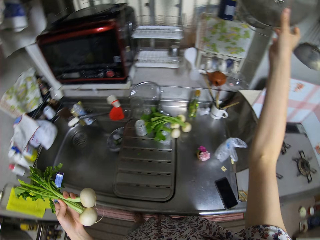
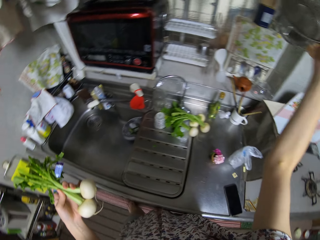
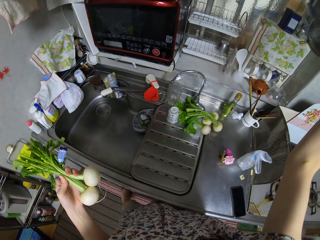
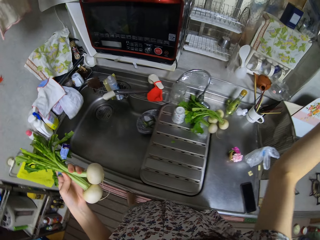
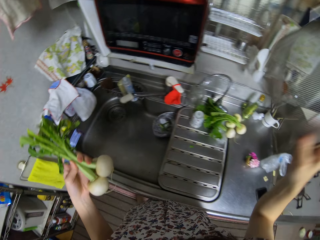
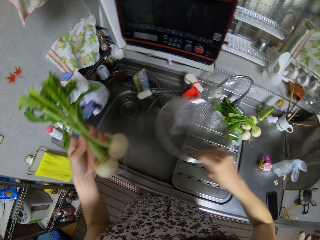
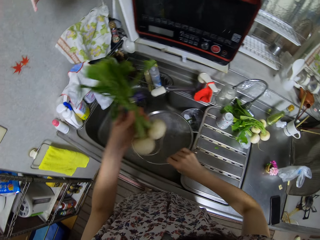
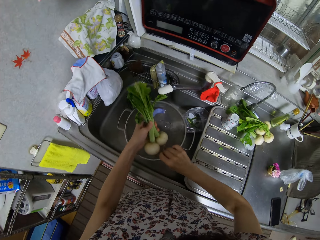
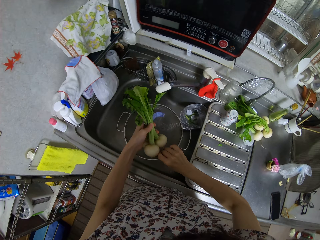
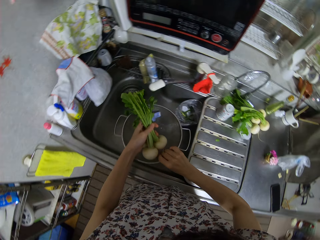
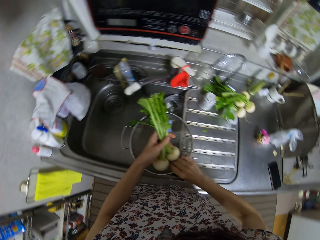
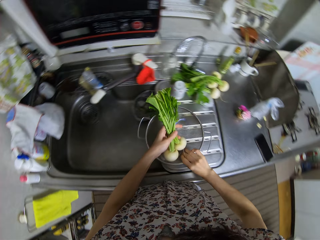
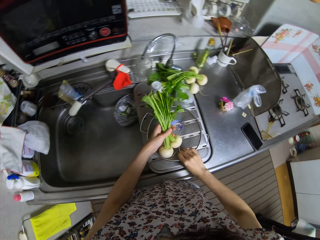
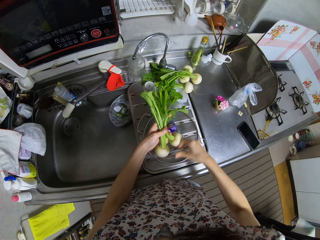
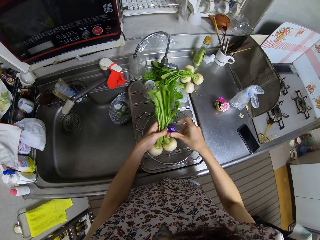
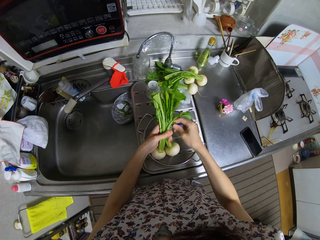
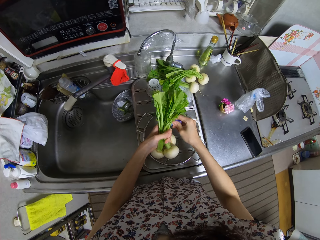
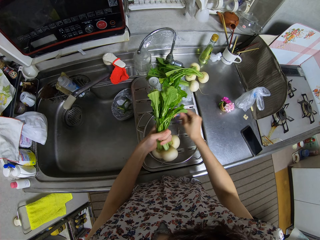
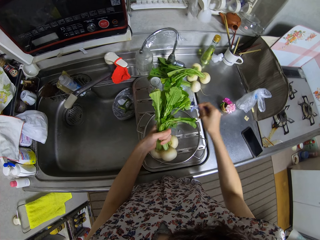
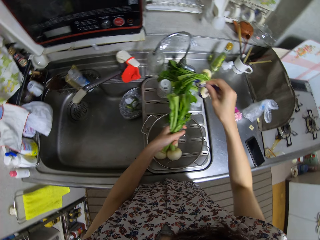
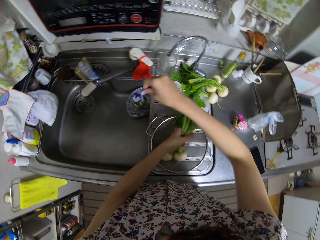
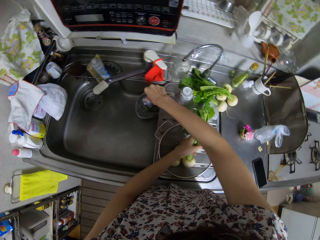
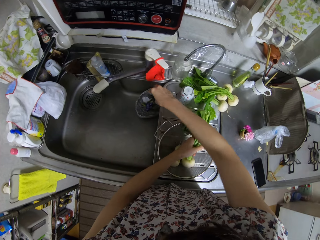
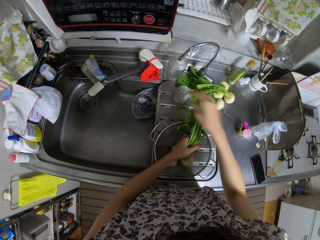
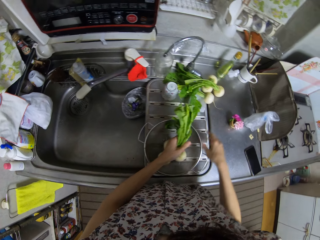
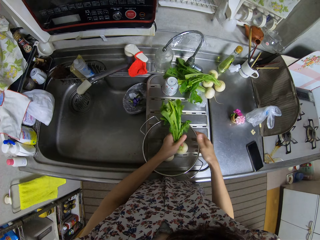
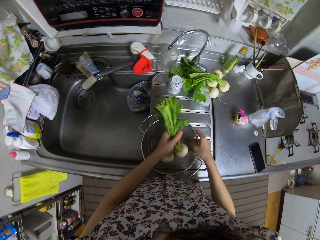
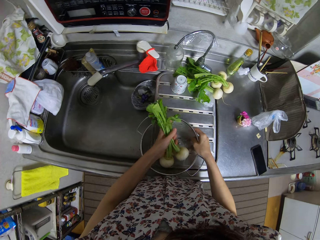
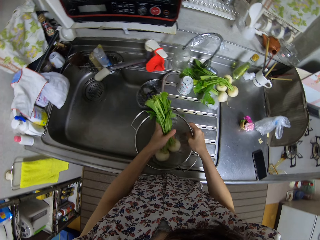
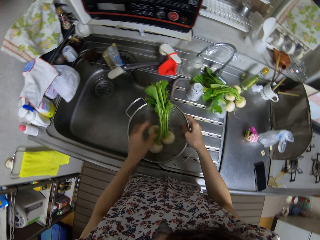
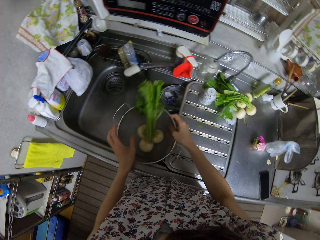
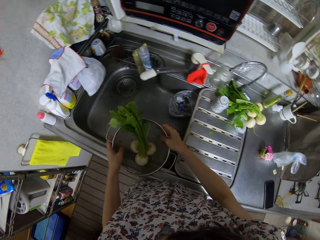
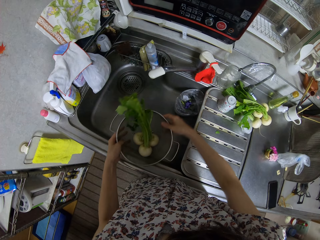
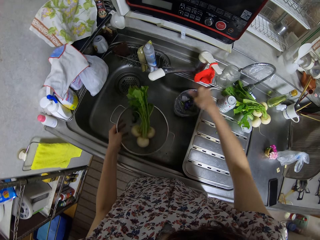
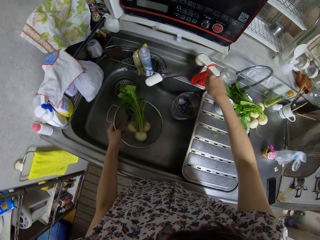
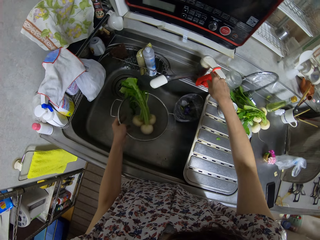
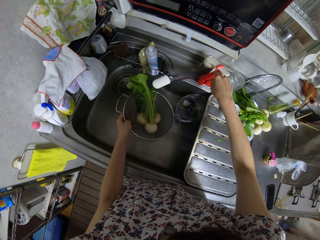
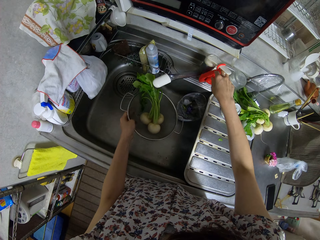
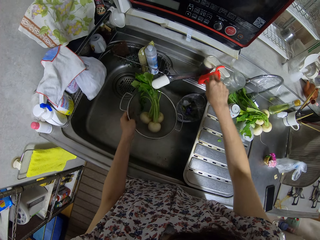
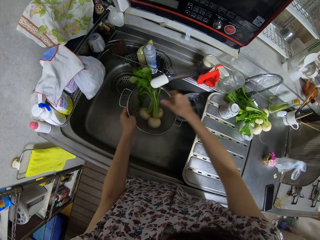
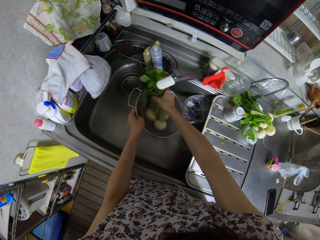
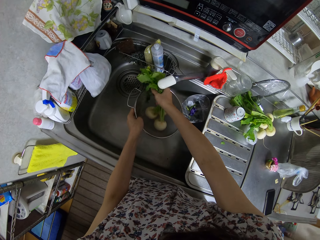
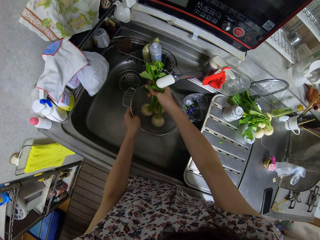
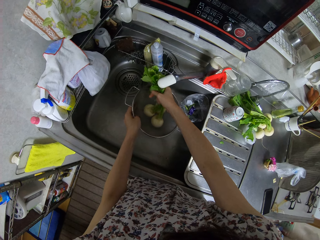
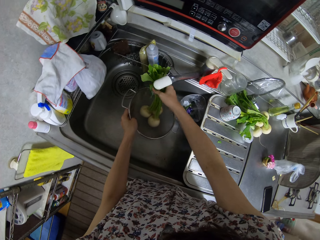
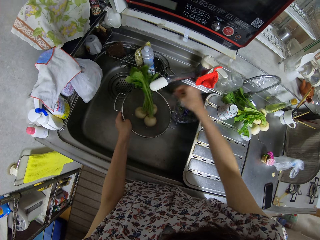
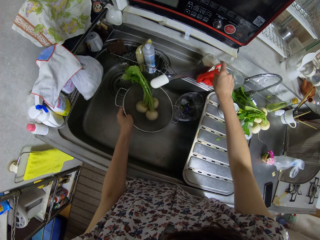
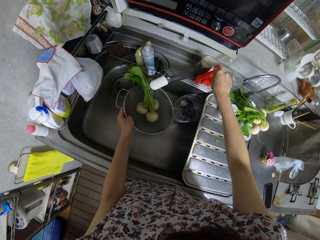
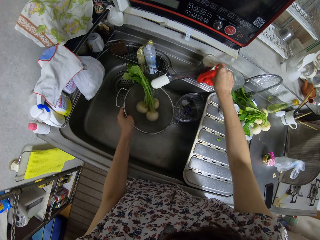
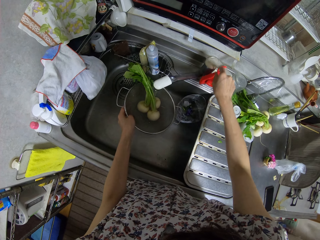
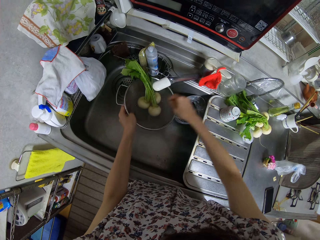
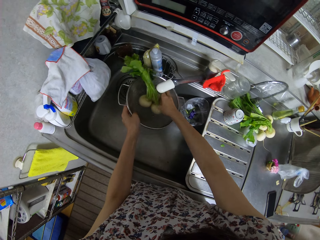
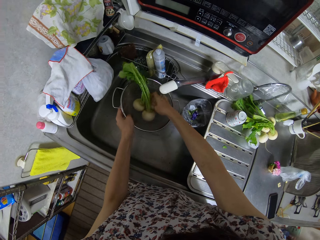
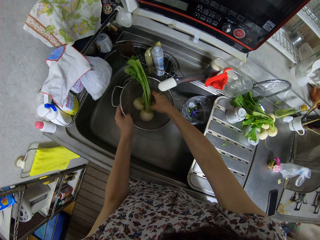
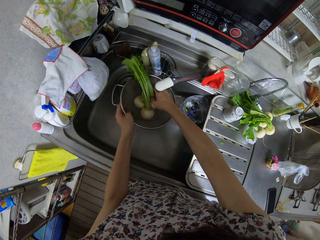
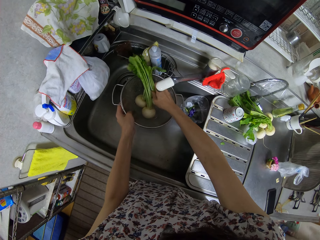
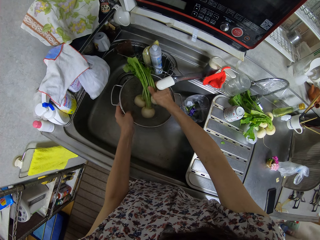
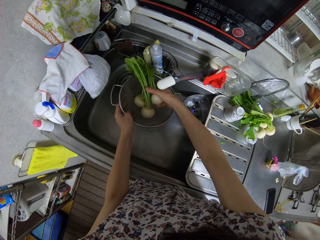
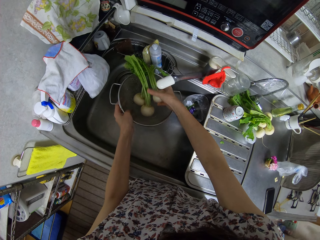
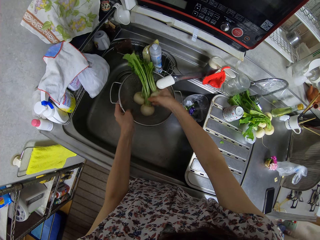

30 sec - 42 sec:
The camera wearer takes a sieve from a hanger. She places the turnips in her left hand in the sieve. She places the sieve on the sink. She removes the tape from the turnips in the sieve. She puts the tape in a bin in the sink. She takes the sieve into the sink. She opens the water tap. She rinses the turnips in the sieve. She touches the tap.

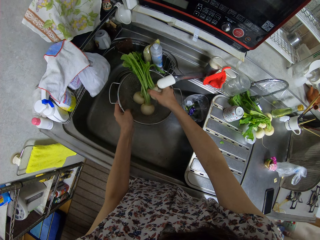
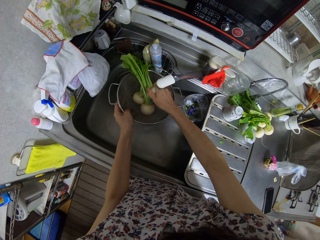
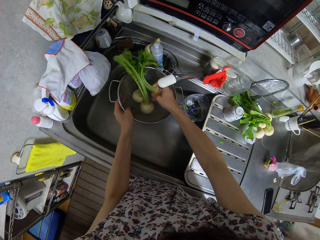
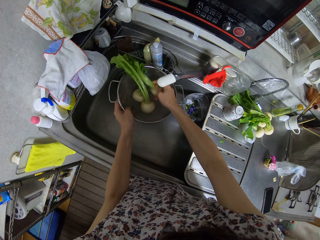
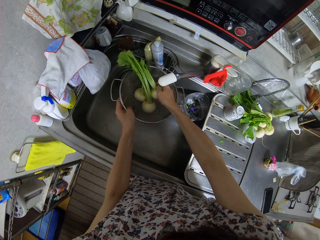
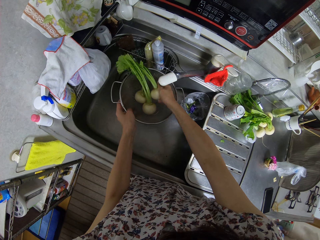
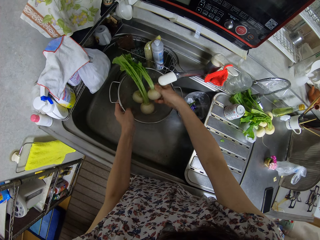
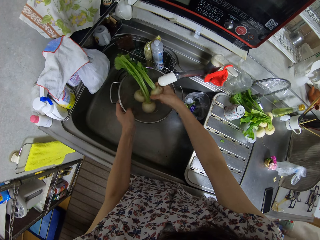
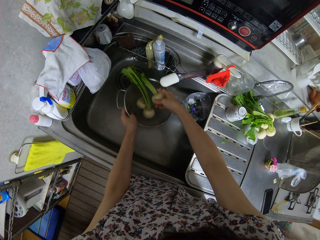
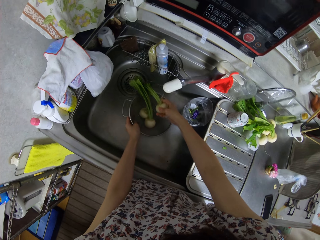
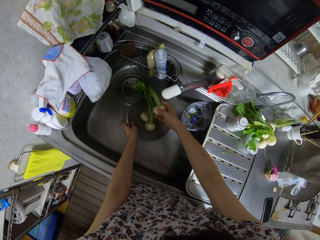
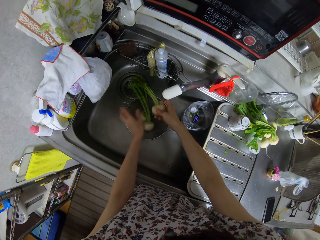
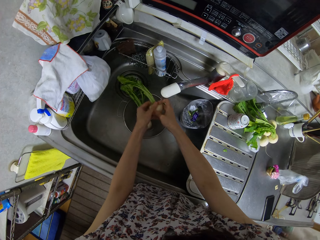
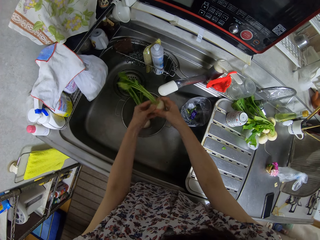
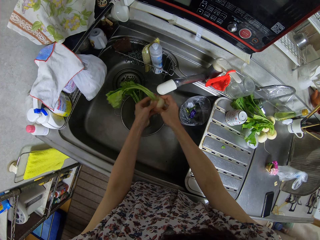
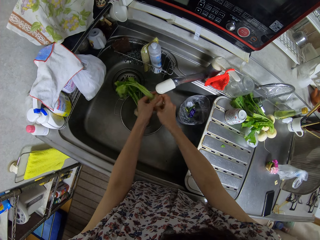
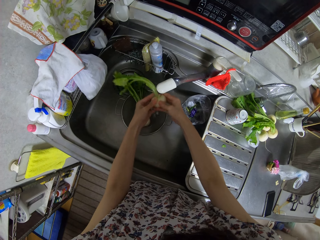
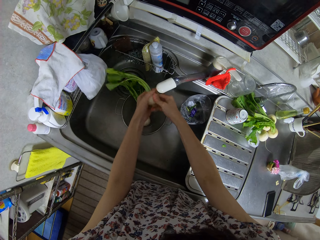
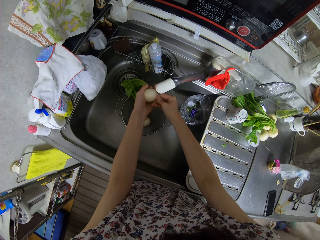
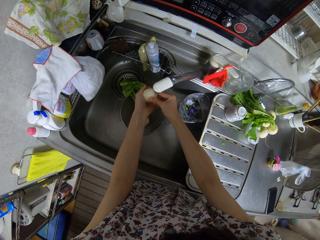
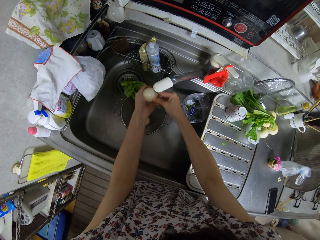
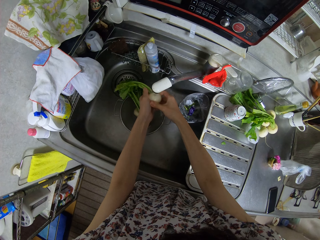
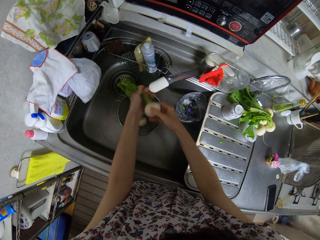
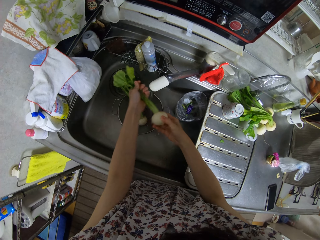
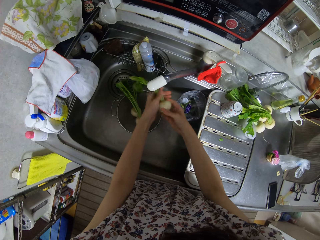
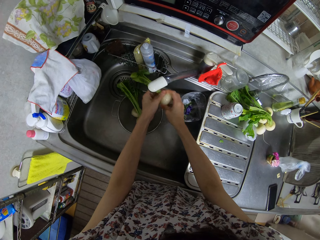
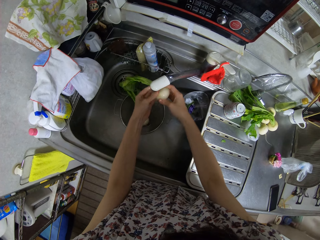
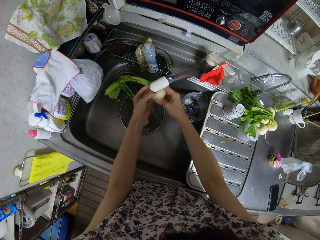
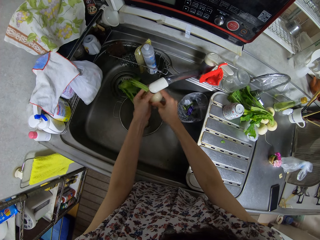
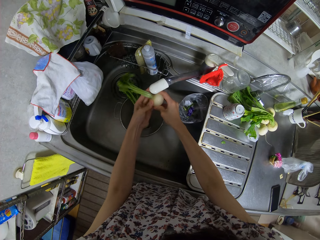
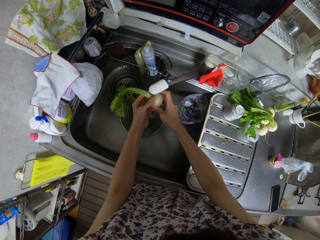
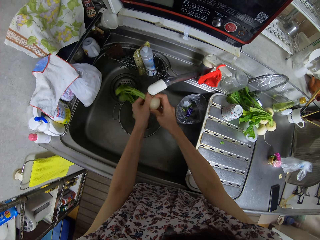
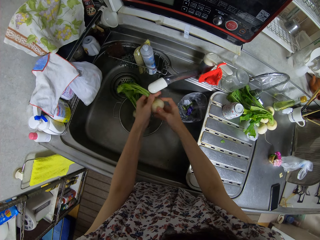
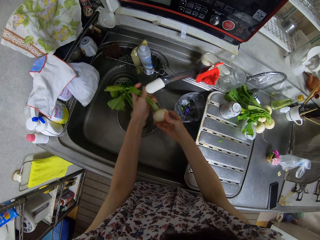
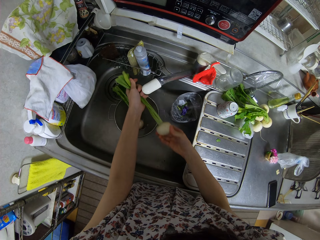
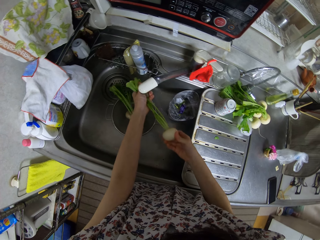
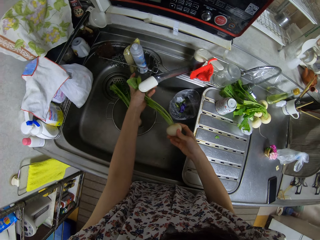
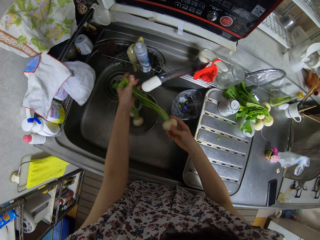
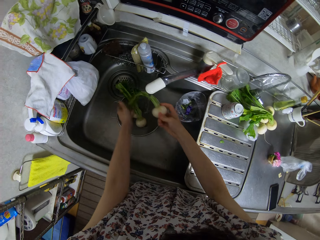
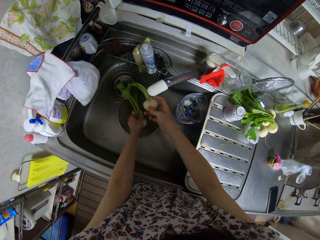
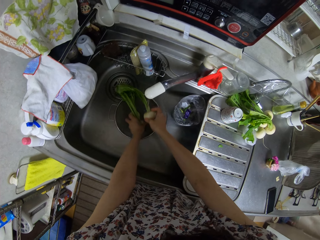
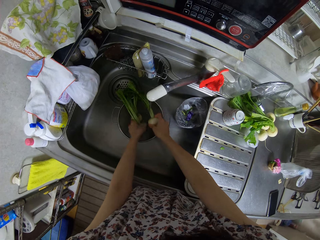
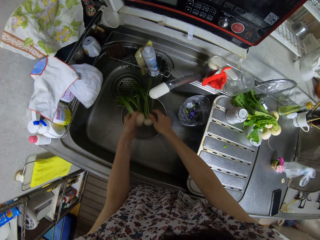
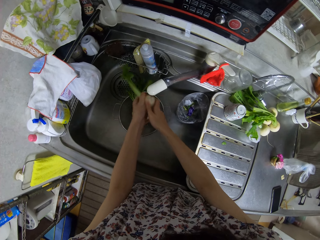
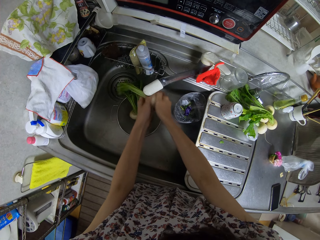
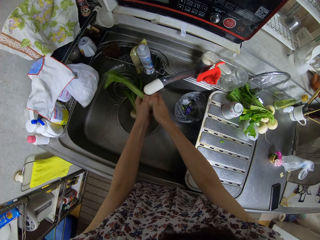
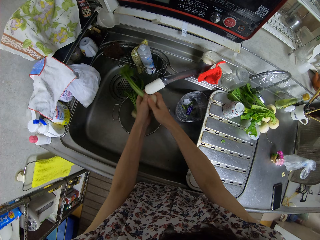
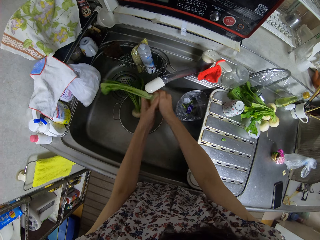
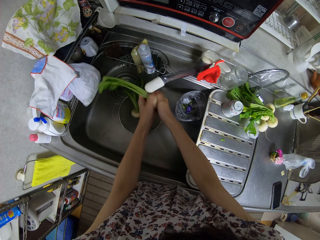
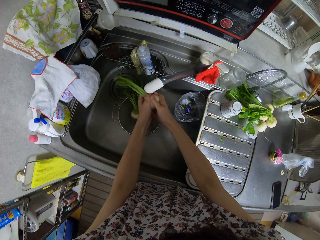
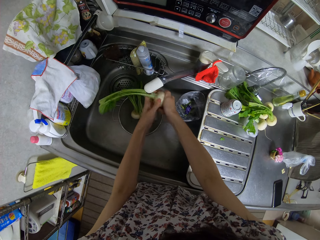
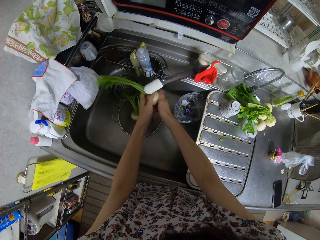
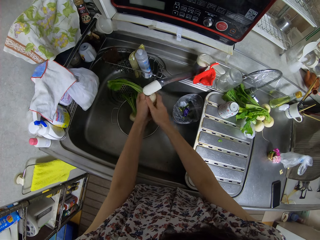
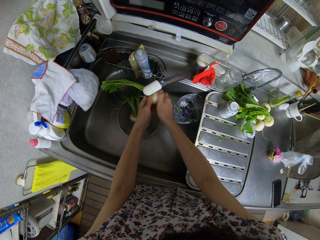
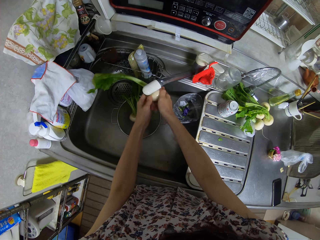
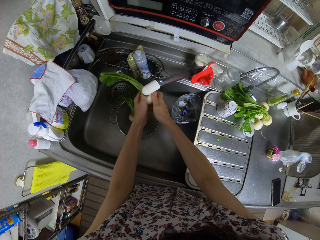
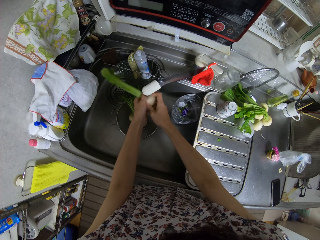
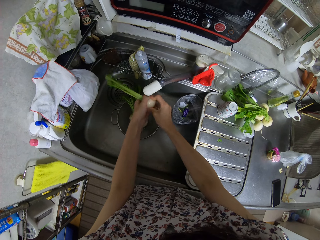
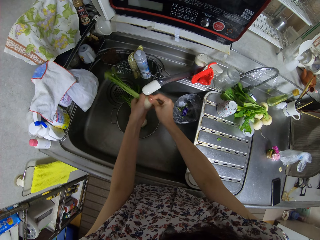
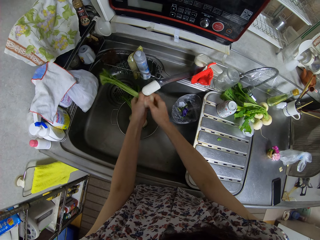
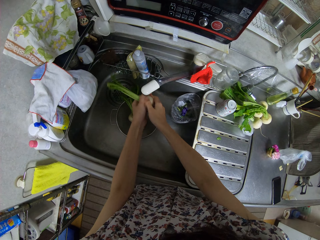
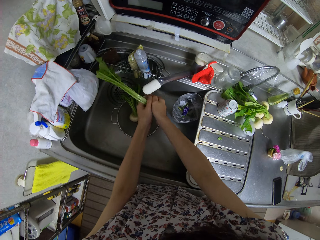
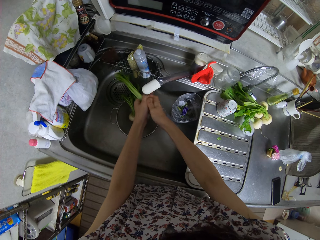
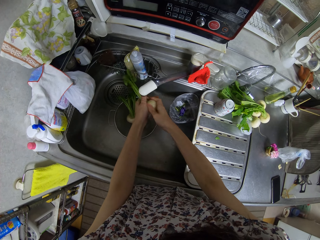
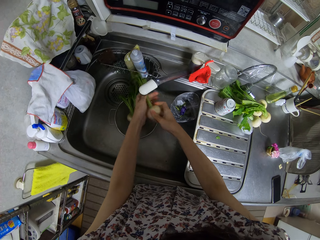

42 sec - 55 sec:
The camera wearer places the sieve into the sink. They rinse the turnips in the sieve.
